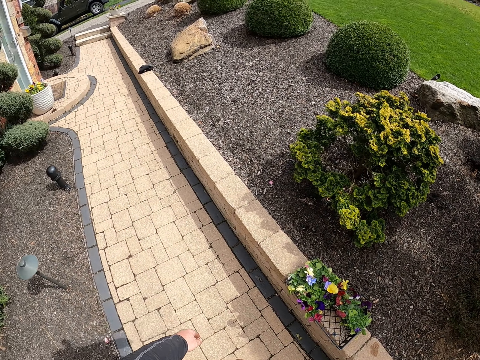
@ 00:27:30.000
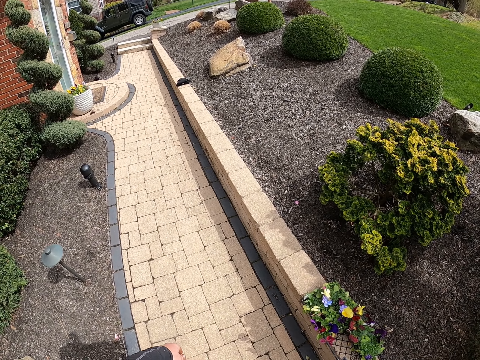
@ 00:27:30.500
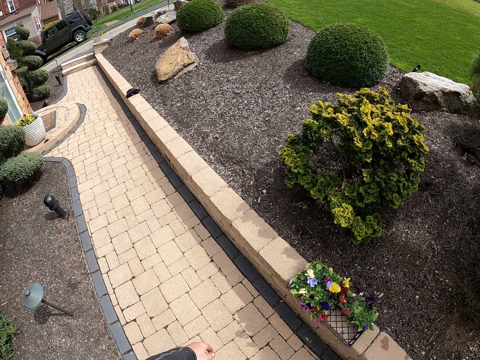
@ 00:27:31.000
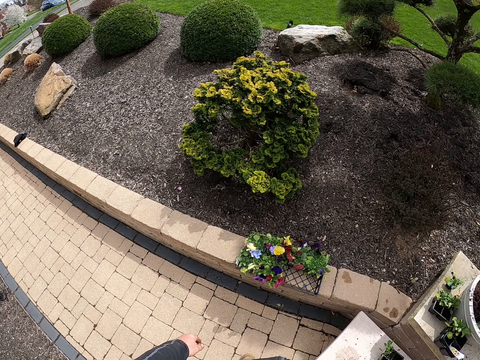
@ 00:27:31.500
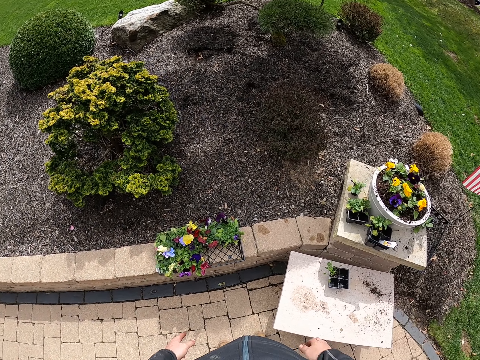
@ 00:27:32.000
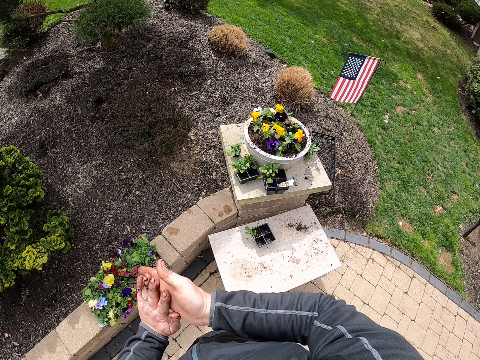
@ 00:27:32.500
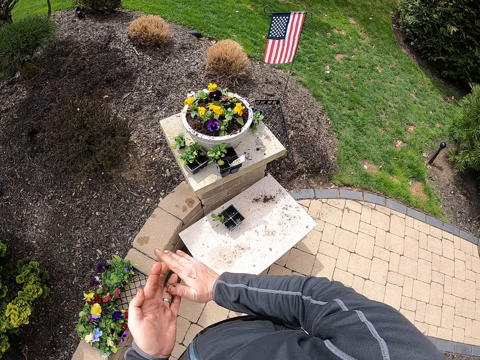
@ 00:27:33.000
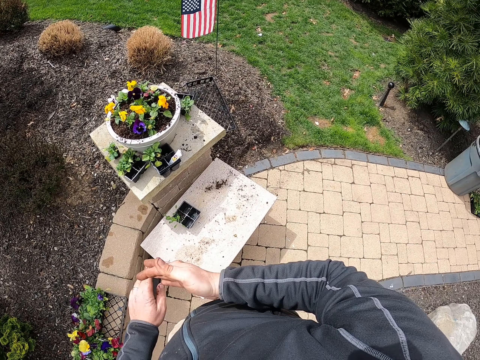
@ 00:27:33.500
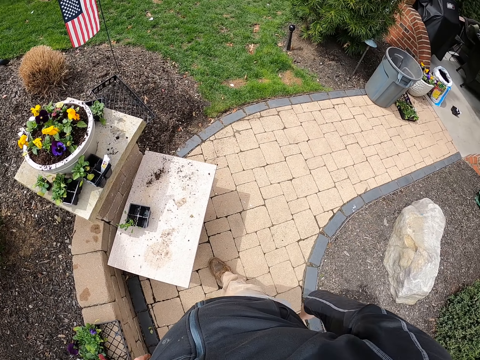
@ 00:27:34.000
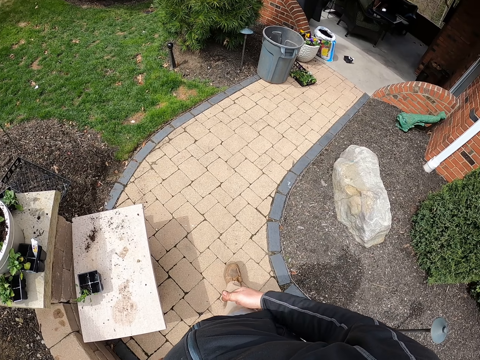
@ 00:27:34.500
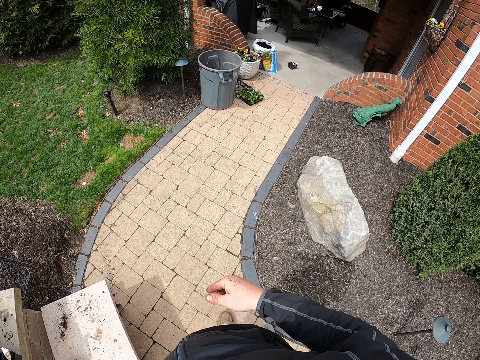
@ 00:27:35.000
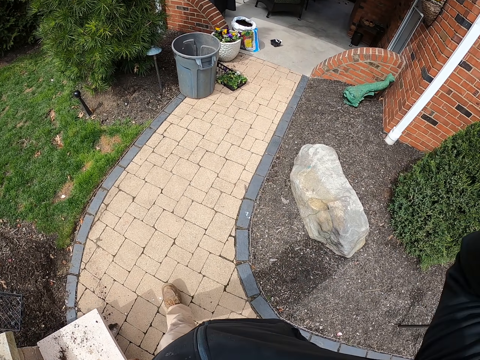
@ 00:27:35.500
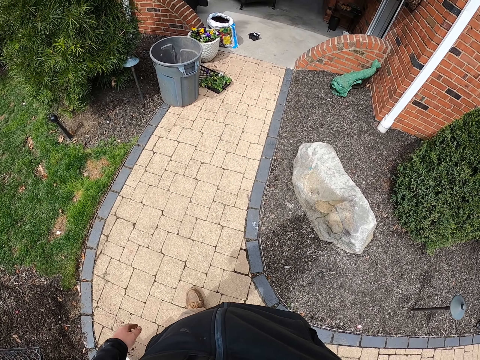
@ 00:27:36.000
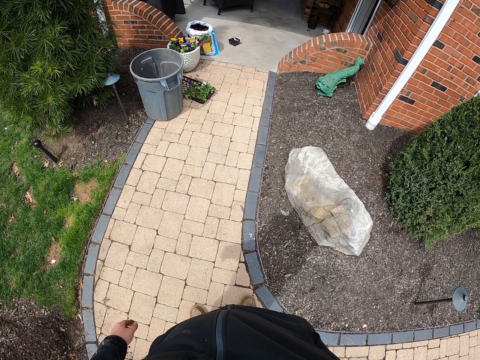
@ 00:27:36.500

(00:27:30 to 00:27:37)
The camera wearer looks around the compound. He rubs his hands together. He looks around the compound. He raises his right hand. He touches something.
